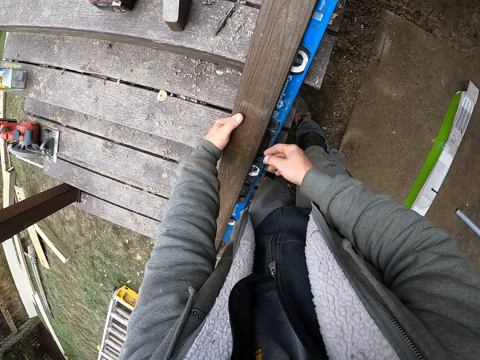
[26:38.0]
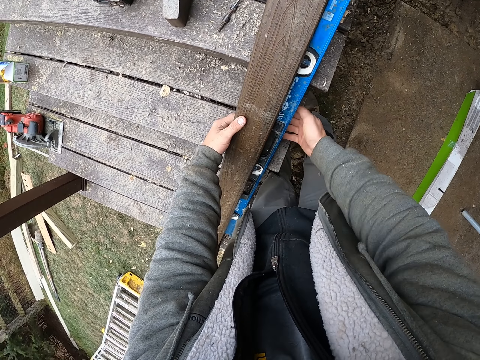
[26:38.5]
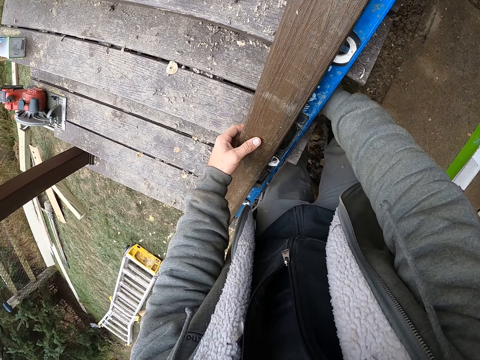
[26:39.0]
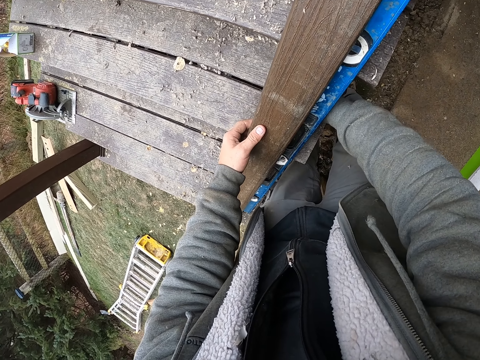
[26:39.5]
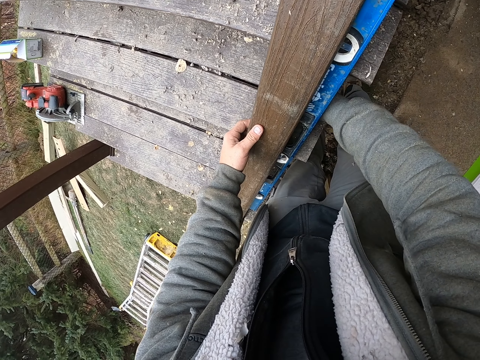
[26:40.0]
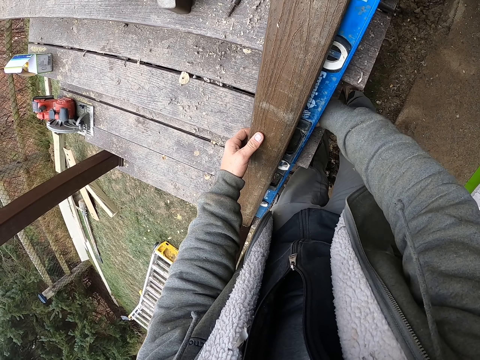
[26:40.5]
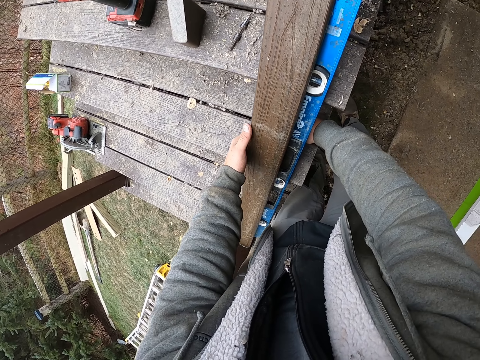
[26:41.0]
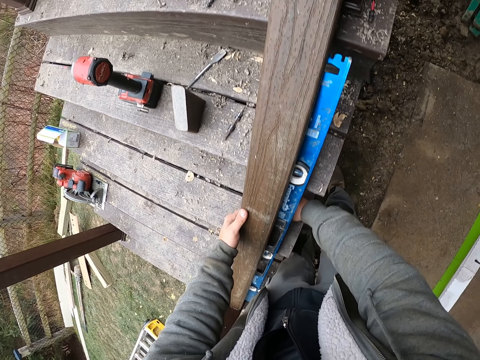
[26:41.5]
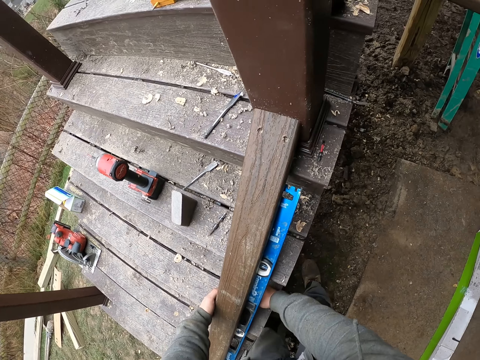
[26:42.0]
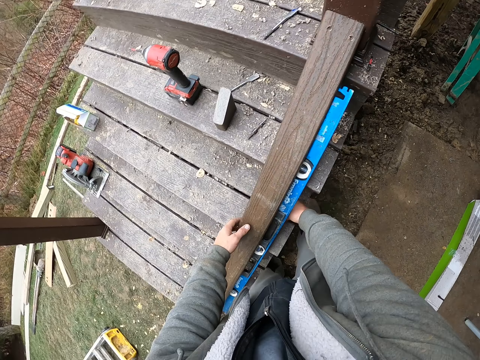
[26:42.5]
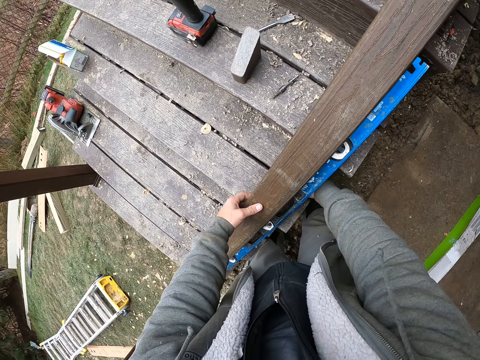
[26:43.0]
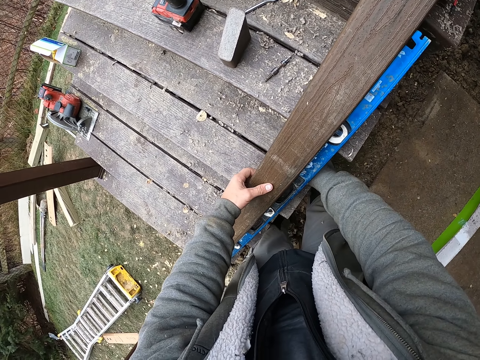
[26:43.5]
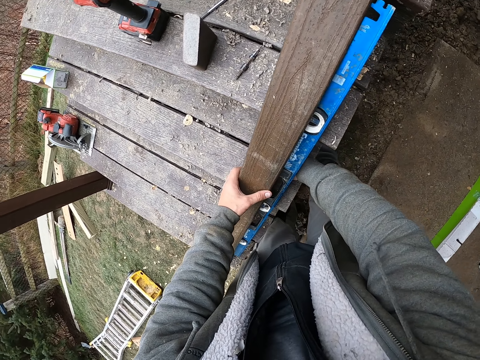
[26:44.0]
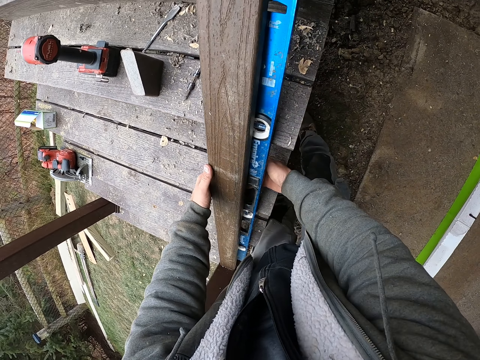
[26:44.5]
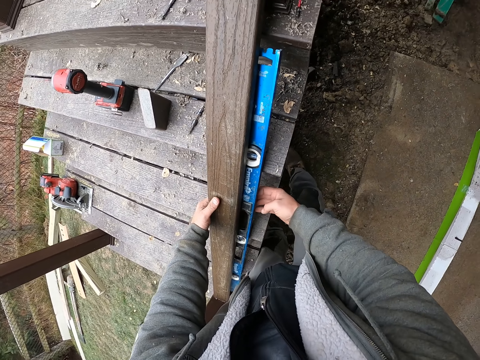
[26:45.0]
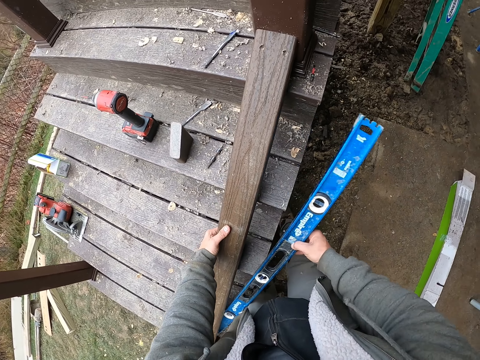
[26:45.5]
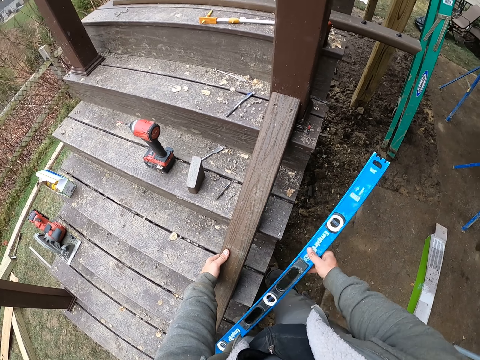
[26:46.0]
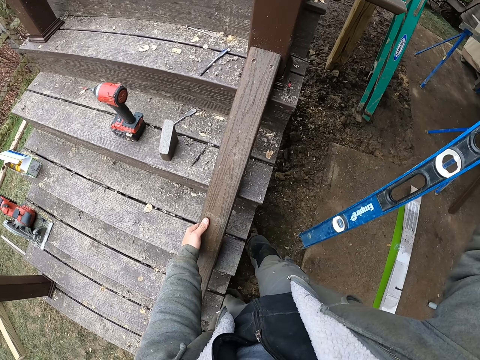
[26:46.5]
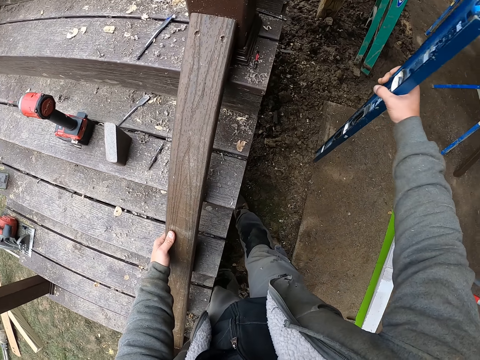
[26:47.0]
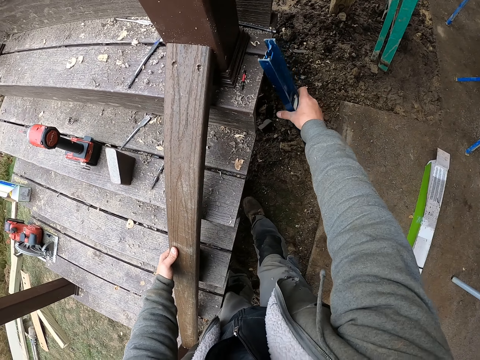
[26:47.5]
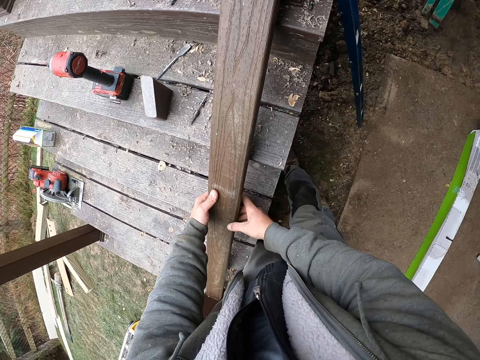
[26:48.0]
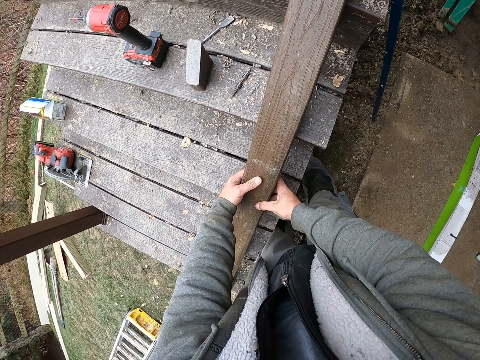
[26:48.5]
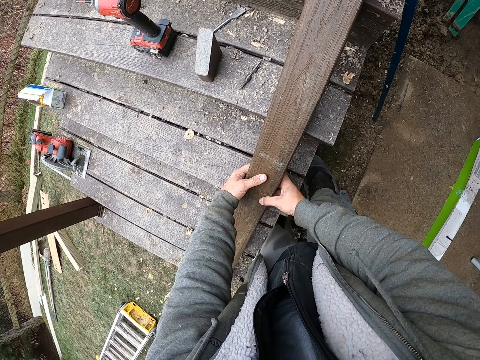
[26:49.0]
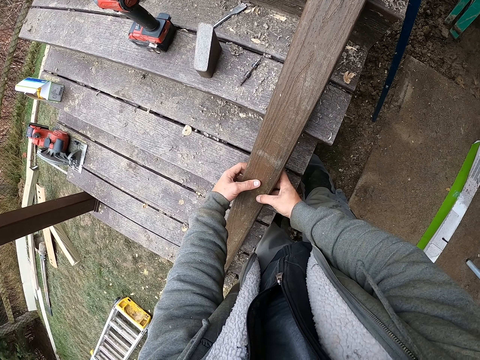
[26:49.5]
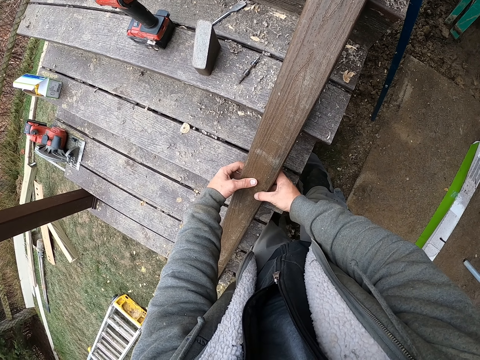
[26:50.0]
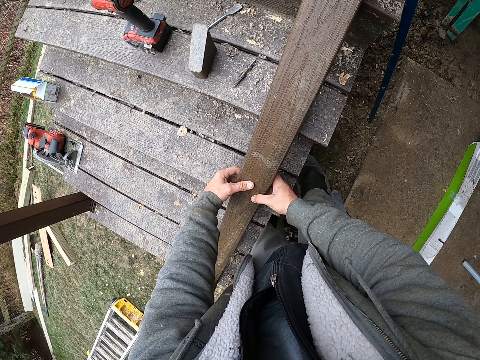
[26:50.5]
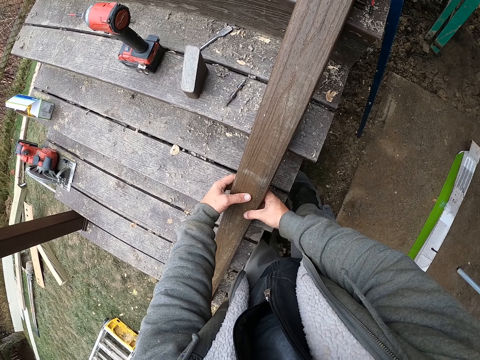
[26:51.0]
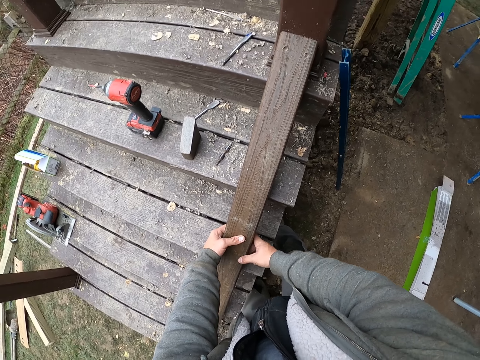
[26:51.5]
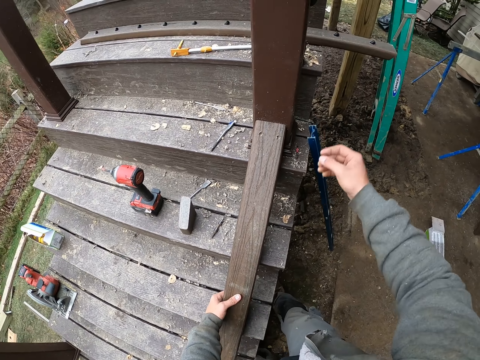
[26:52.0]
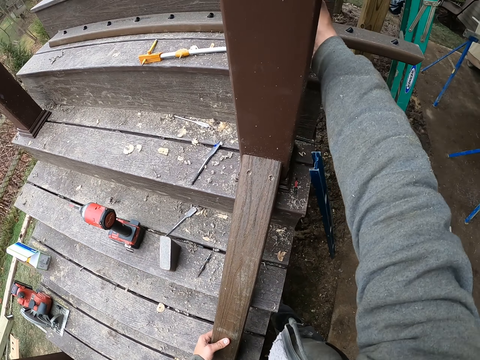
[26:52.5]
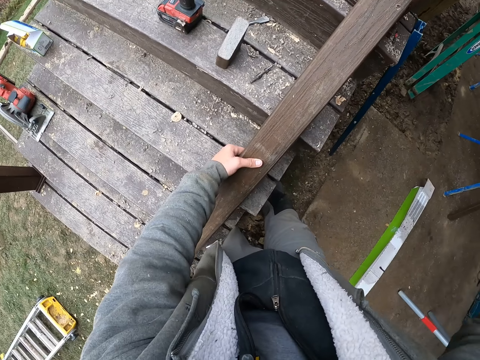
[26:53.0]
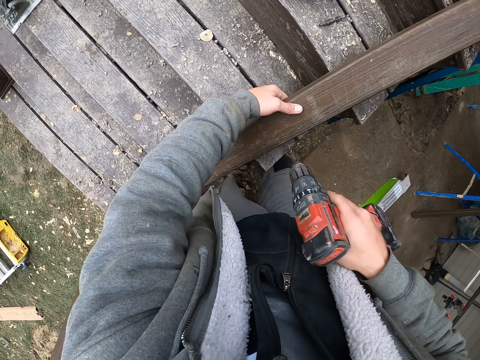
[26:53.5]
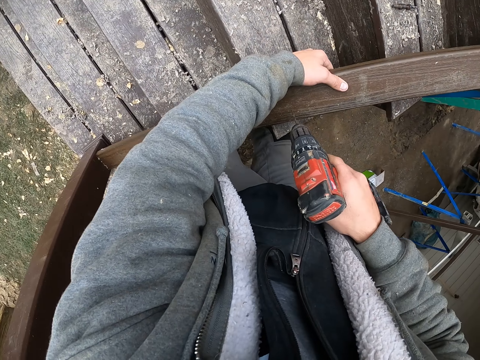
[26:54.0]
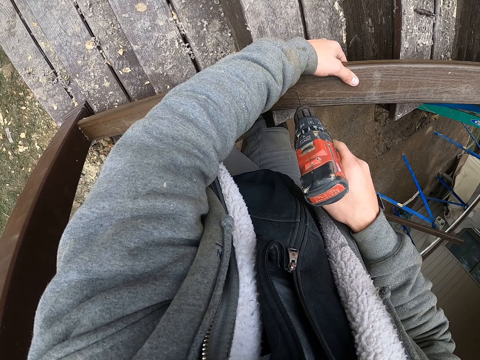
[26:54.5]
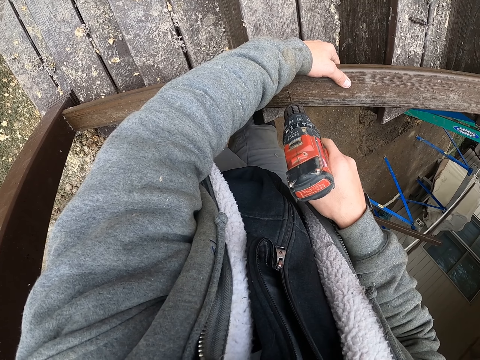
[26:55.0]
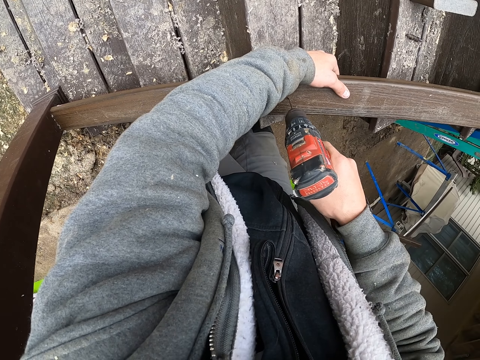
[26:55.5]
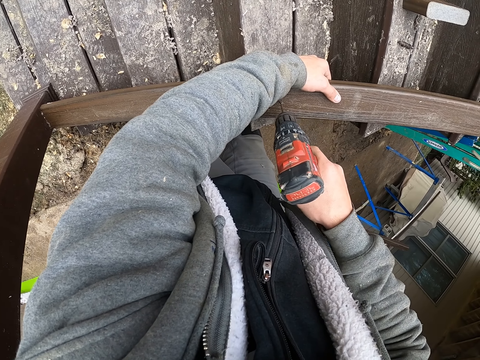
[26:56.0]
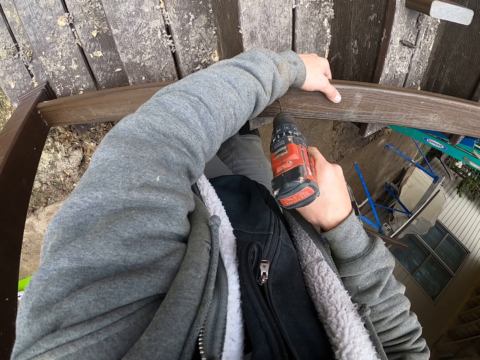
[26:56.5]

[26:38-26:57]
The camera wearer touches wood. They pick up a level. They put the level next to the stairs. They touch the wood. They touch the wood again. They pick up a drill. They drill the stairs rail.

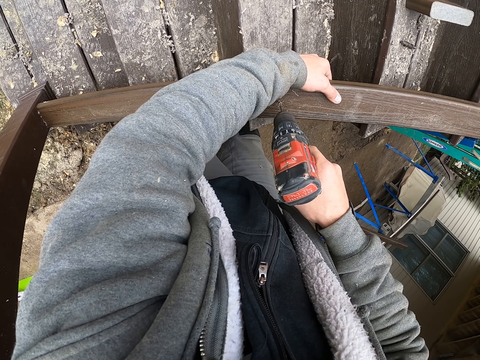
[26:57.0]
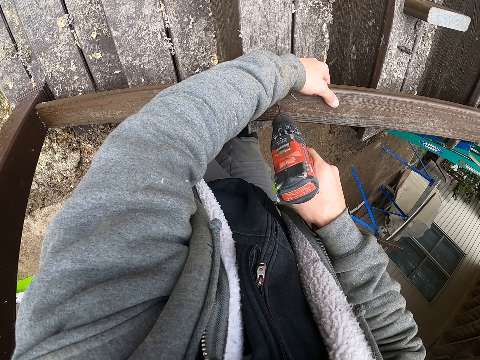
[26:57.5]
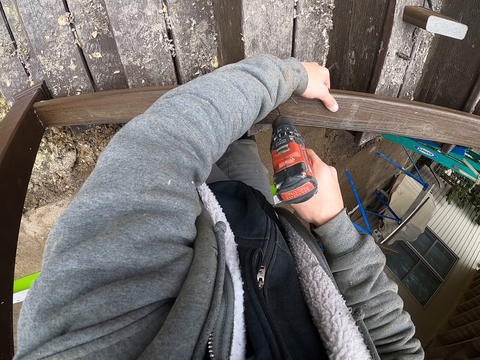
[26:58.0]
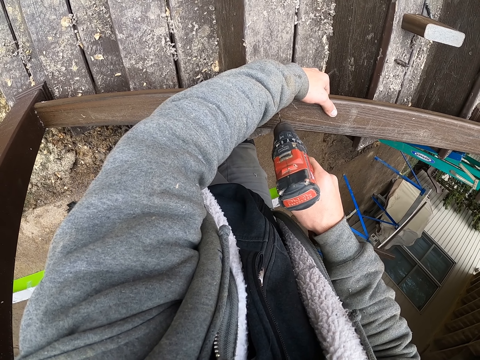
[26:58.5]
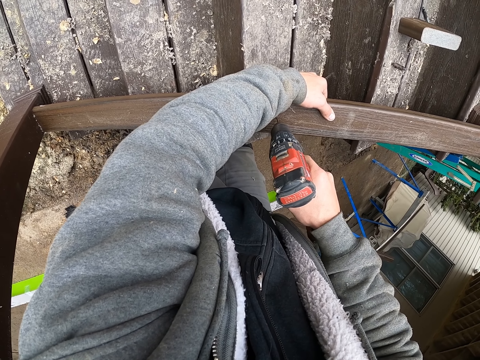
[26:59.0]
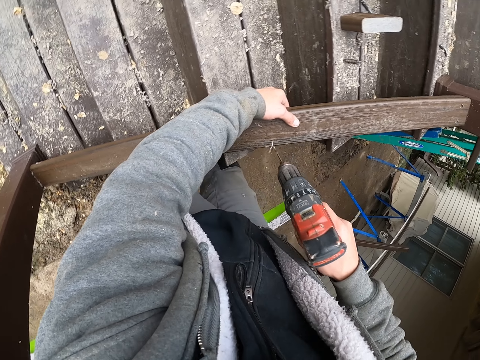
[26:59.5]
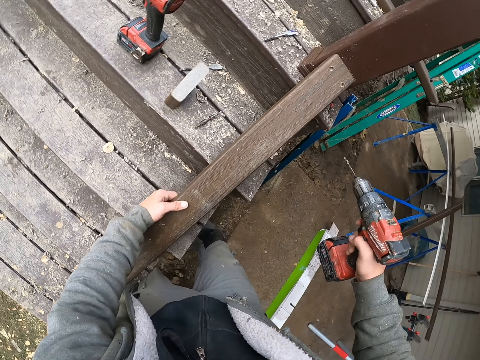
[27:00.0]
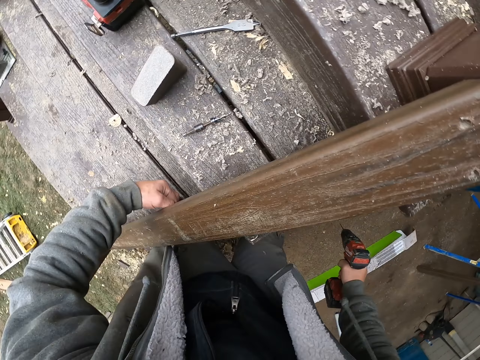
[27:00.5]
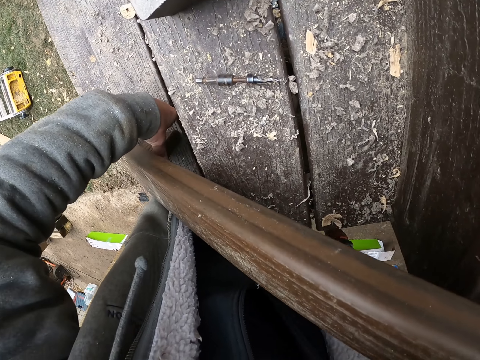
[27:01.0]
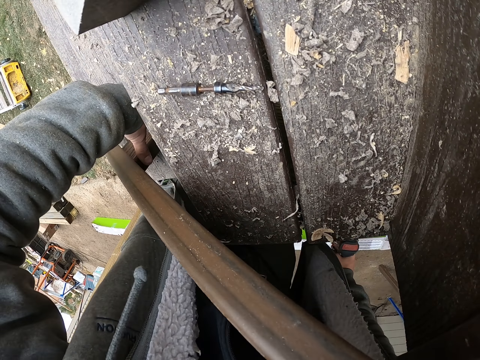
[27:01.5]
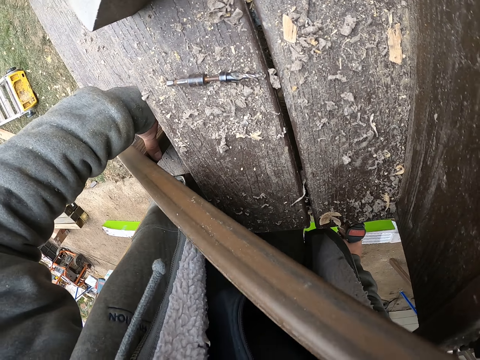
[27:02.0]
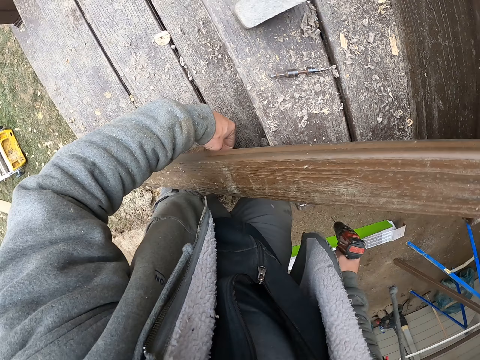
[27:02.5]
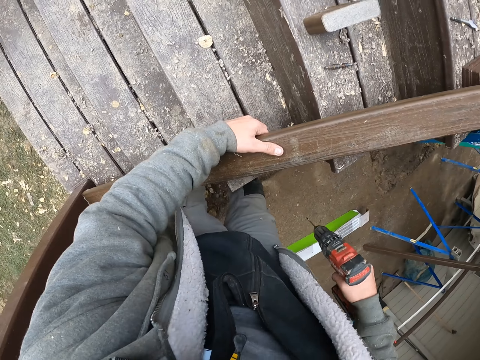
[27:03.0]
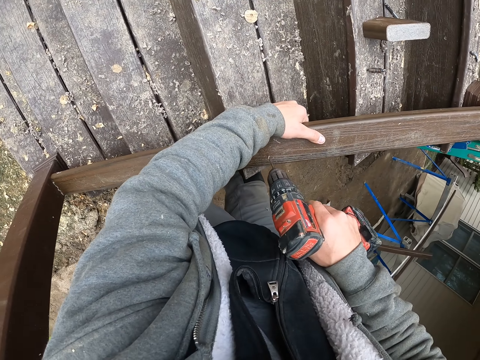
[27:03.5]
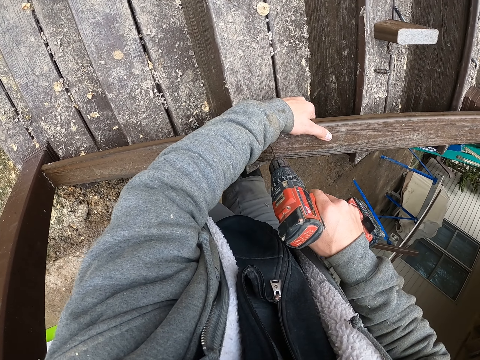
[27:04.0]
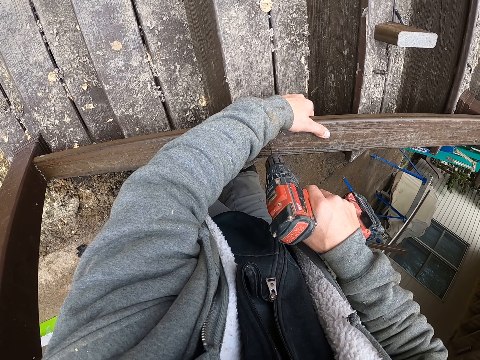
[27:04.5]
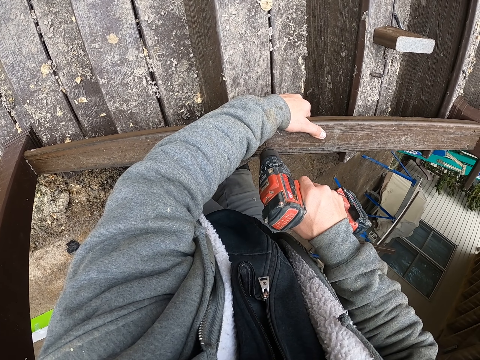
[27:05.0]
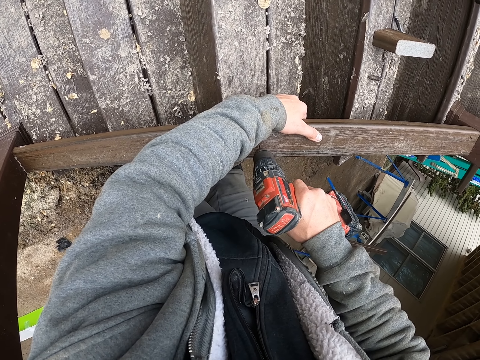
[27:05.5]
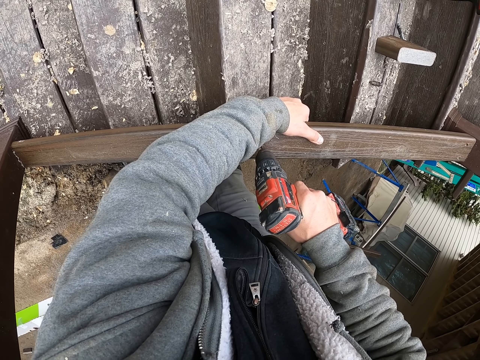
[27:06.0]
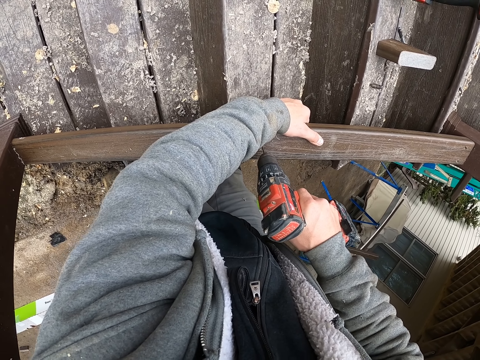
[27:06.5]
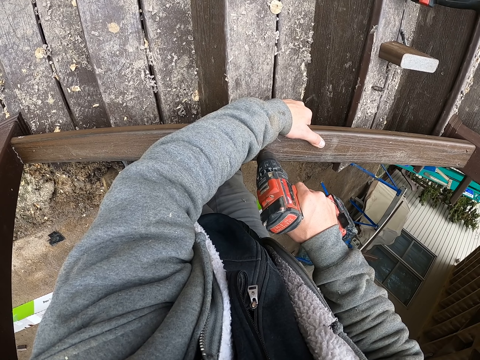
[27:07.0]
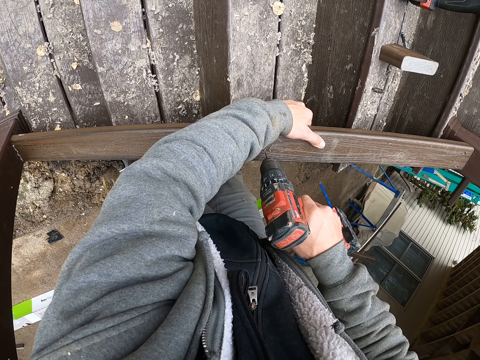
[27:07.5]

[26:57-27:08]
The camera wearer views the stairs rail. They drill the stairs rail.
